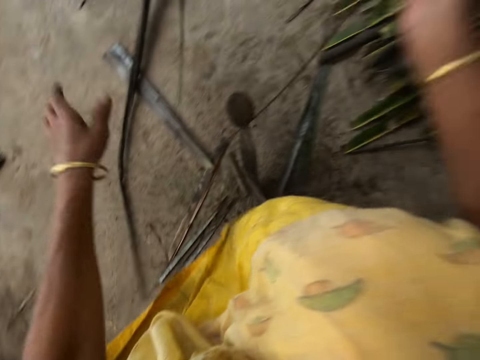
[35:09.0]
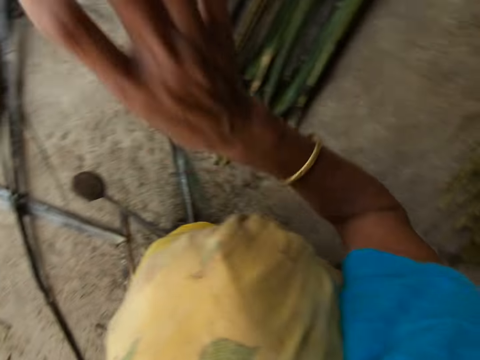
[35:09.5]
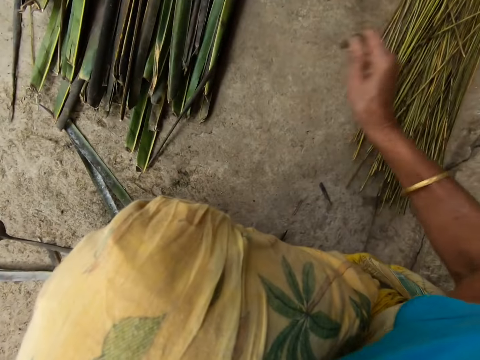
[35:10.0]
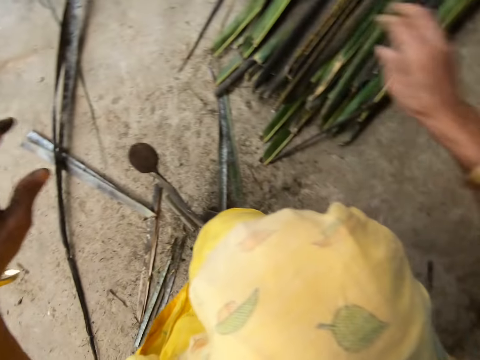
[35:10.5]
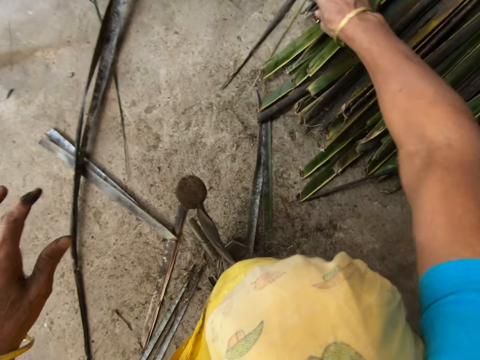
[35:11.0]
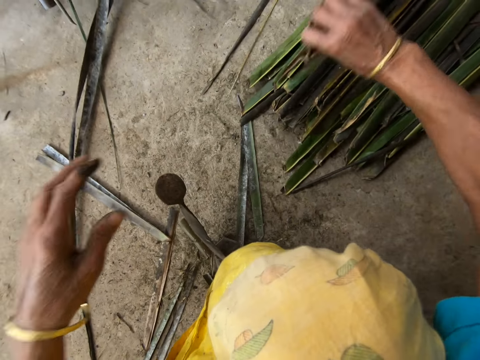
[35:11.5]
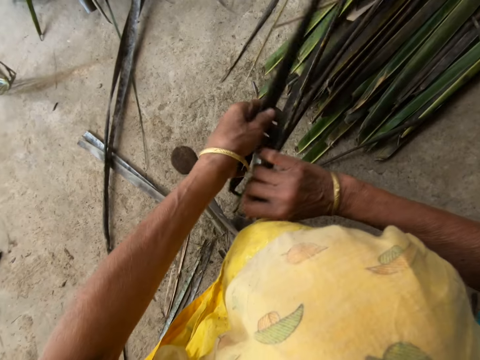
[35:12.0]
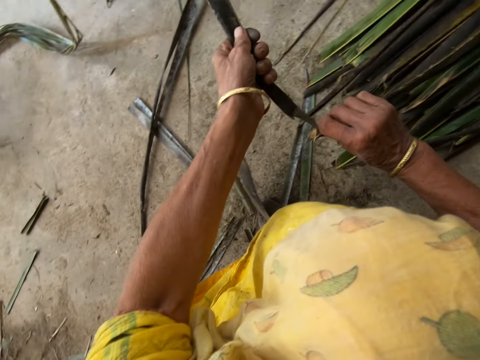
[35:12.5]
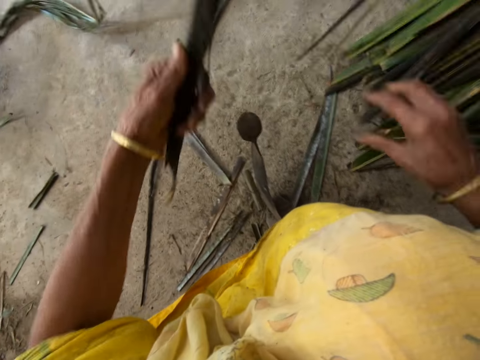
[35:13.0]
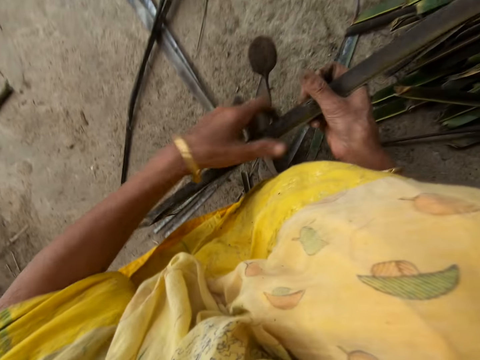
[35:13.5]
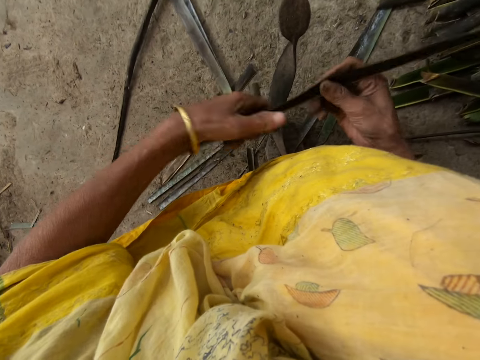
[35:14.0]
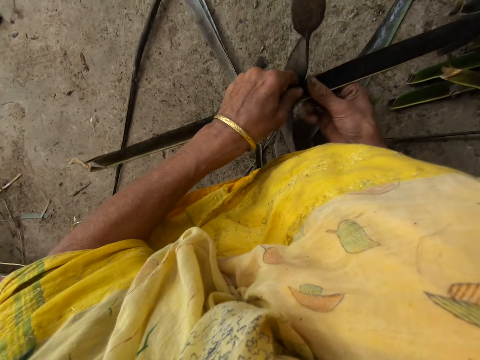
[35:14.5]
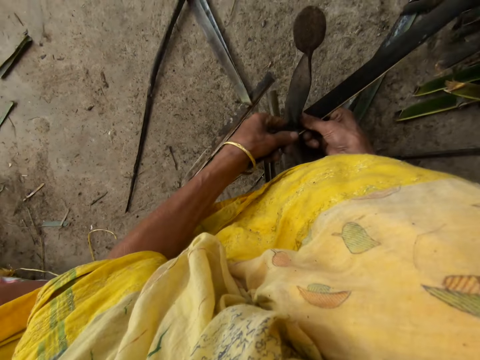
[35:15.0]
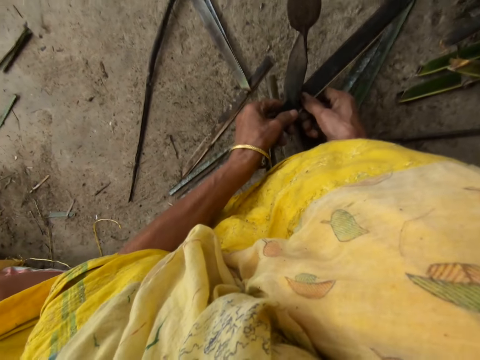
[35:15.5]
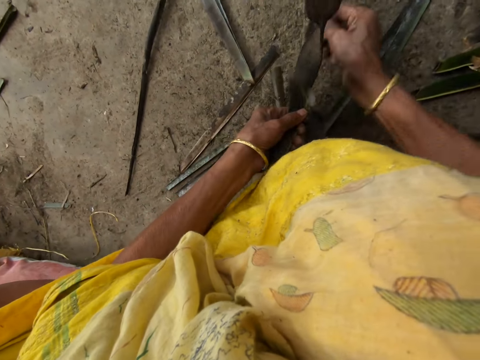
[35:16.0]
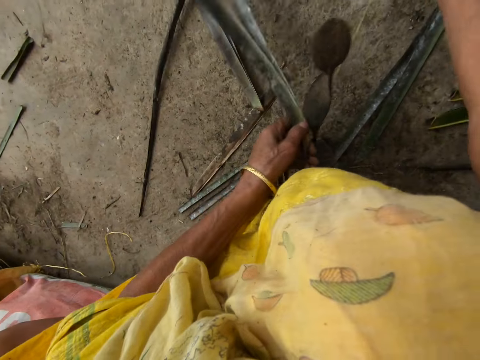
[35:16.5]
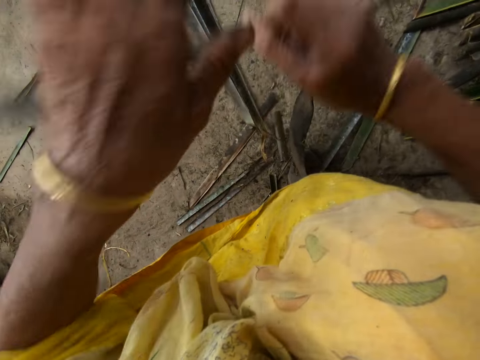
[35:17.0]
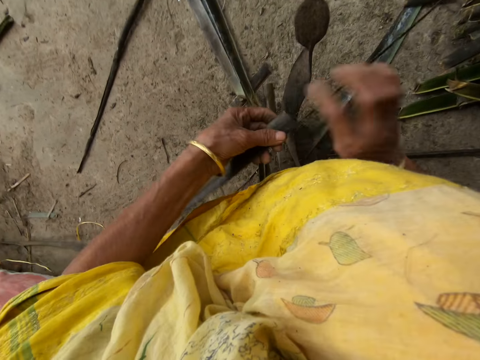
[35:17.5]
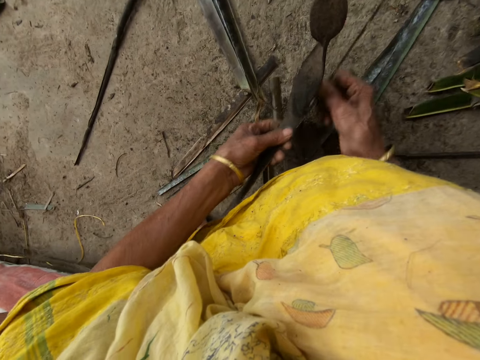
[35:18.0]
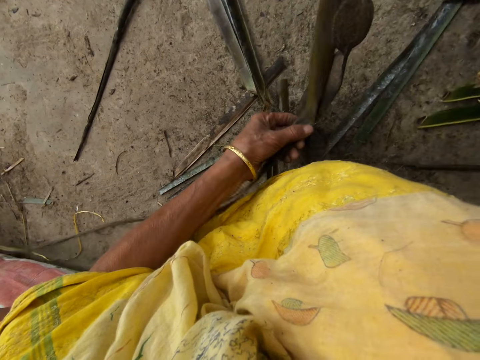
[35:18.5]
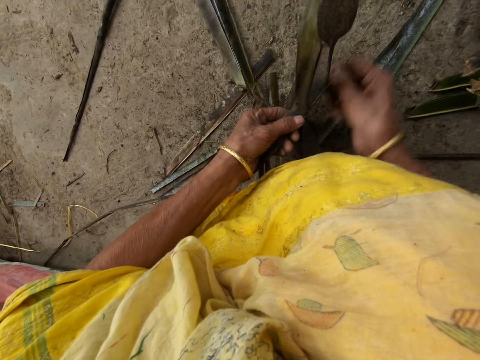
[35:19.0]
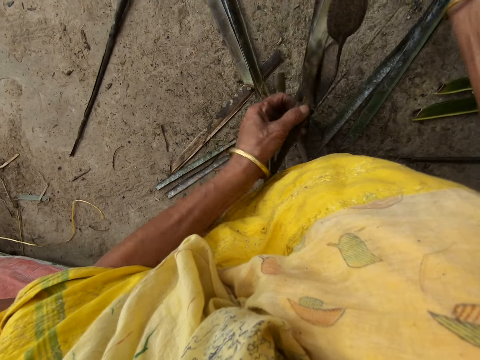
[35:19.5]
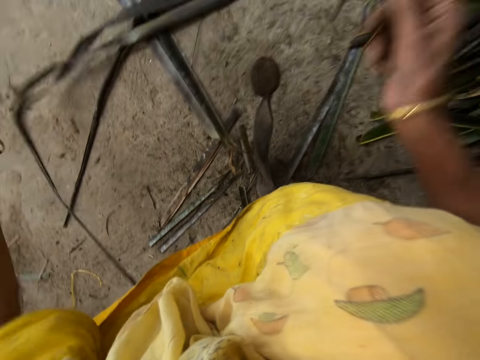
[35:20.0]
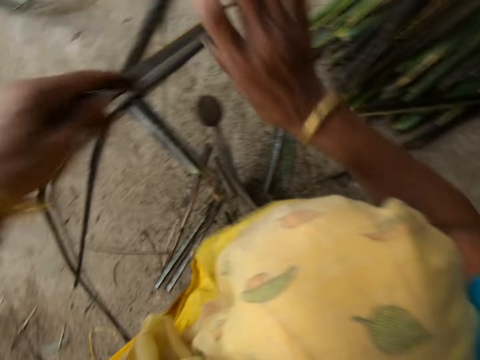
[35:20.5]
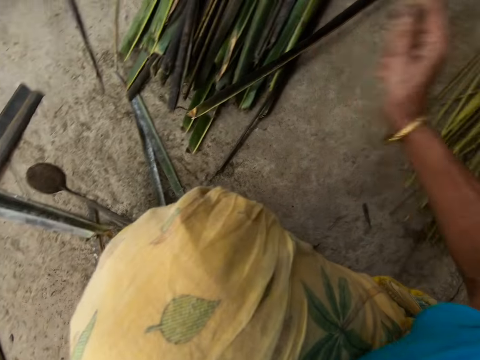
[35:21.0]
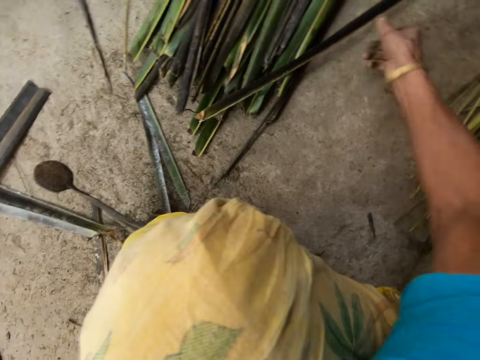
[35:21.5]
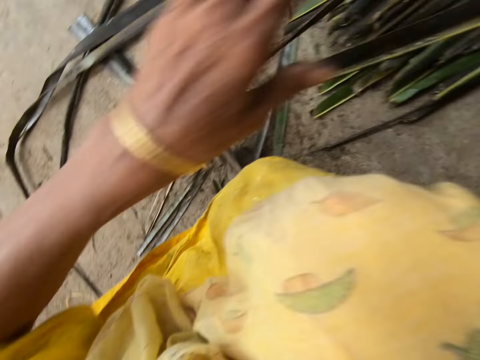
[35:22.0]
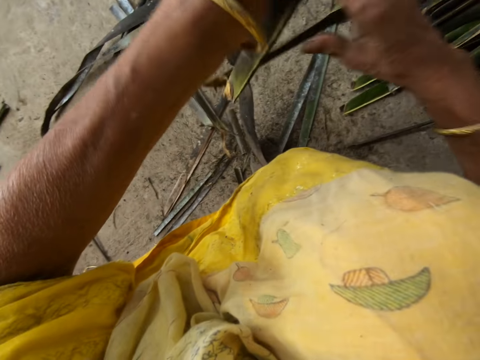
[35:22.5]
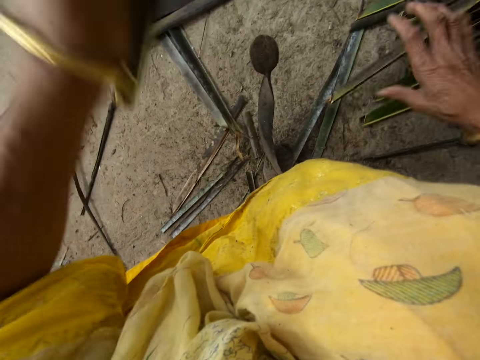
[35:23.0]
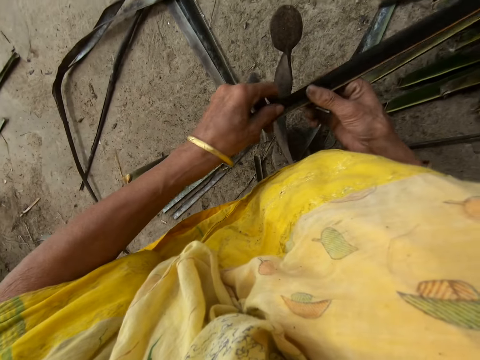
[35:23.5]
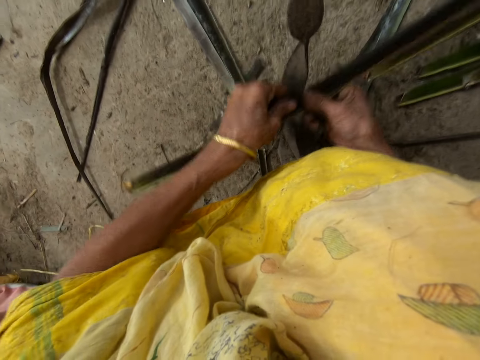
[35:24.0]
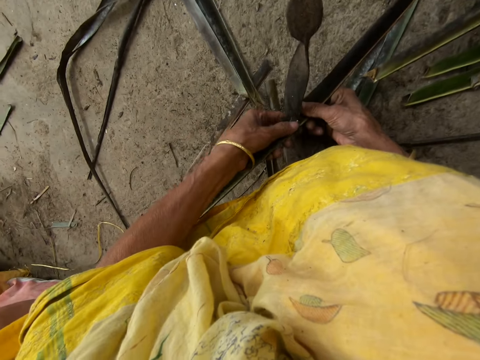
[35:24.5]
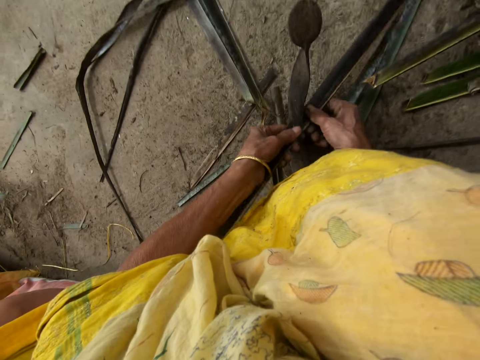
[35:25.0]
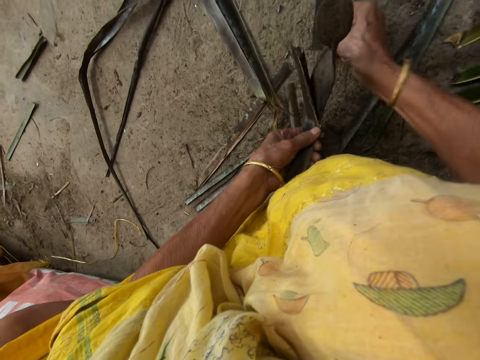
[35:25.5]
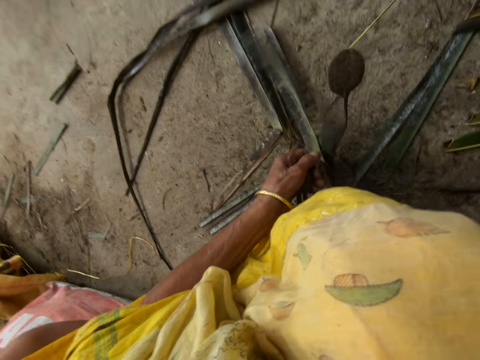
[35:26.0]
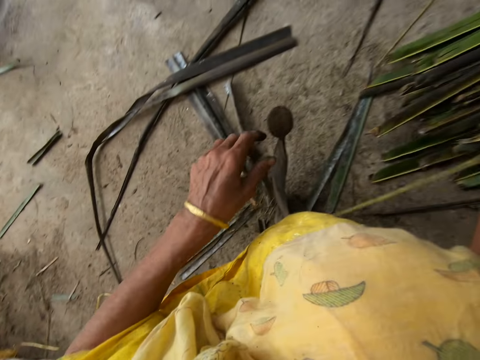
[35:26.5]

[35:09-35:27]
The camera wearer puts sisal on the left. She drops the stick on the floor with her right hand. She puts a small piece among others. She picks up a leaflet or sisal from the floor with her right hand. She pulls the sisal and pierces the sisal. She trims the leaflet from a stick with the sharp edge iron rod on the floor. She puts the sisal on the left. She drops the stick on the floor with her right hand. She puts a small piece among others. She picks up a leaflet from the floor with her right hand. She trims the leaflet from a stick with the sharp edge iron rod on the floor. She pierces the sisal.

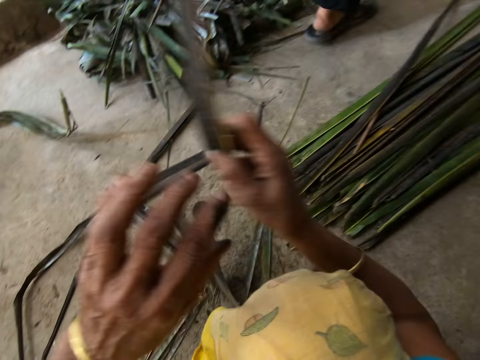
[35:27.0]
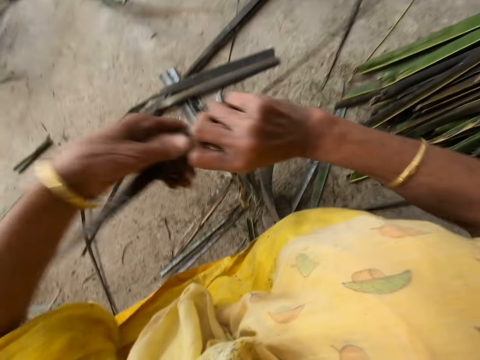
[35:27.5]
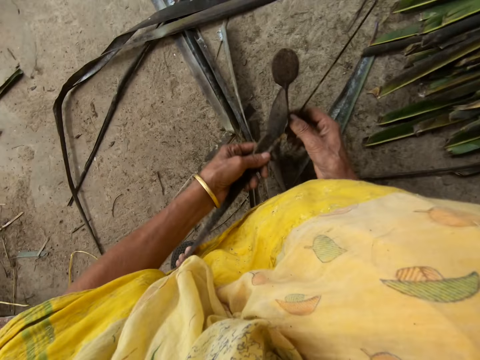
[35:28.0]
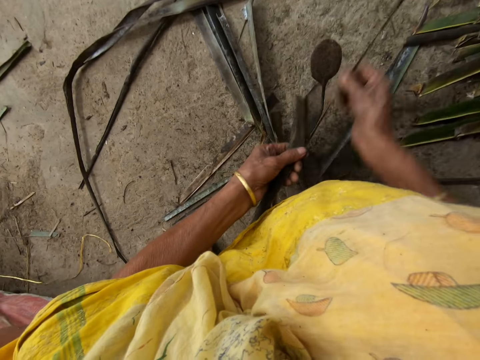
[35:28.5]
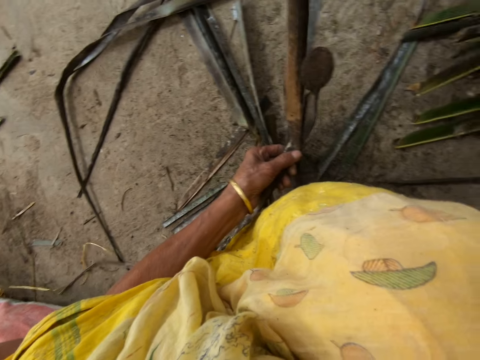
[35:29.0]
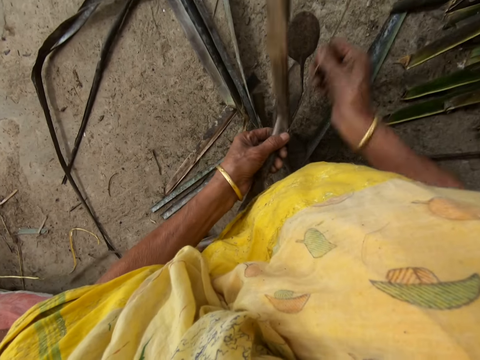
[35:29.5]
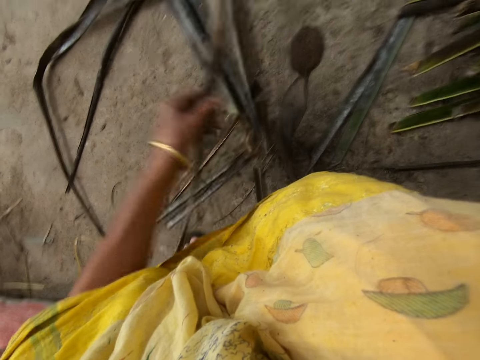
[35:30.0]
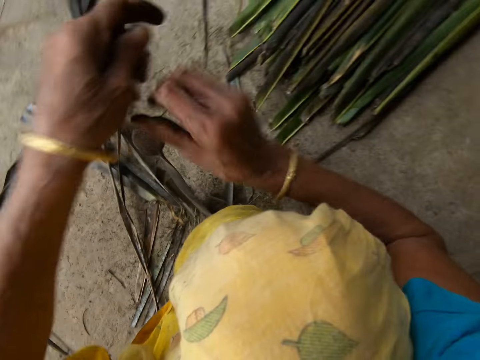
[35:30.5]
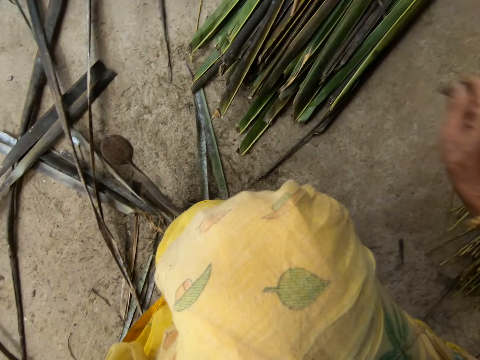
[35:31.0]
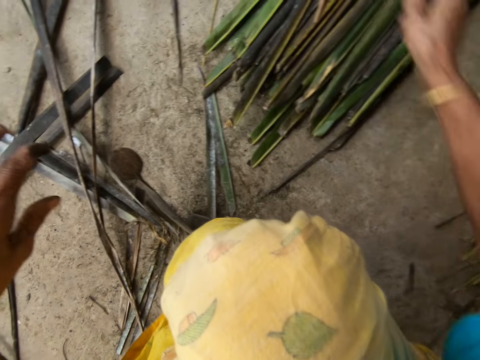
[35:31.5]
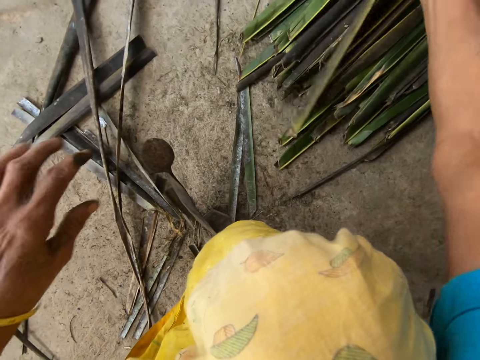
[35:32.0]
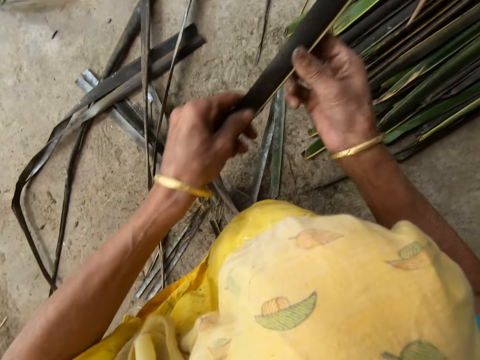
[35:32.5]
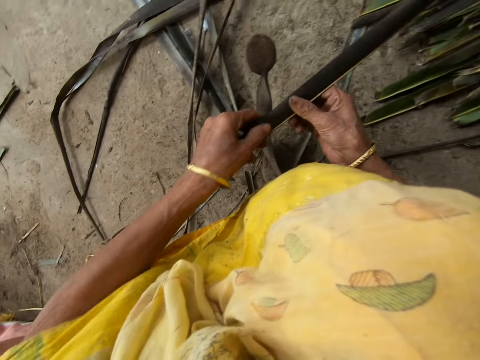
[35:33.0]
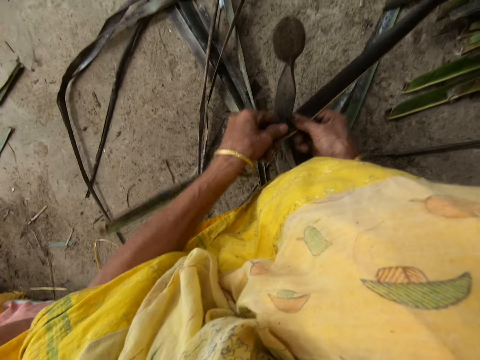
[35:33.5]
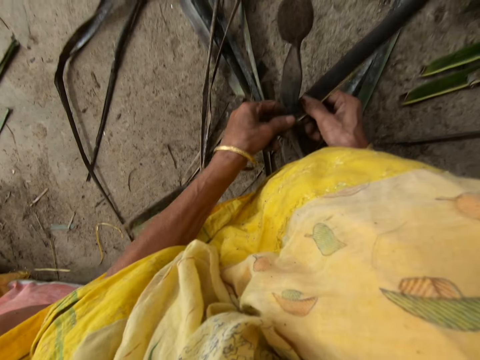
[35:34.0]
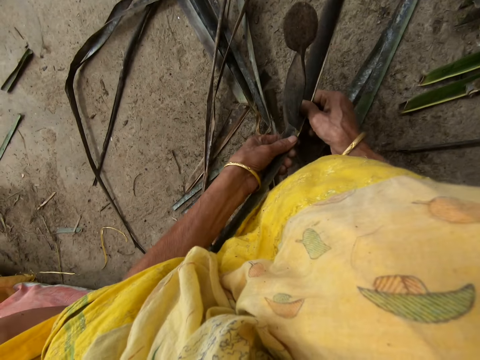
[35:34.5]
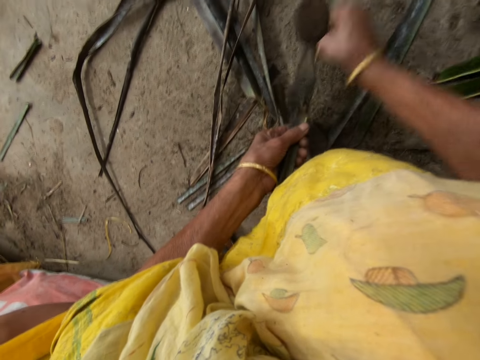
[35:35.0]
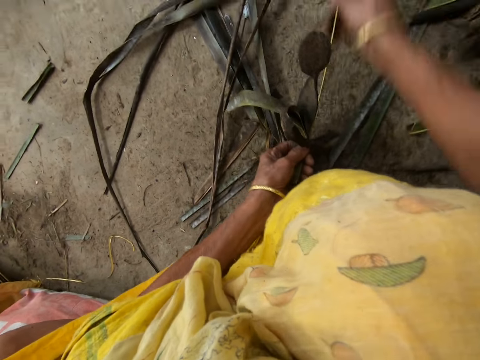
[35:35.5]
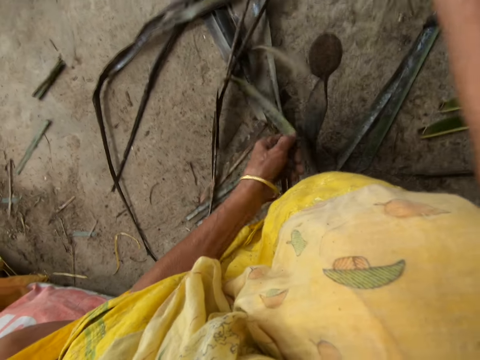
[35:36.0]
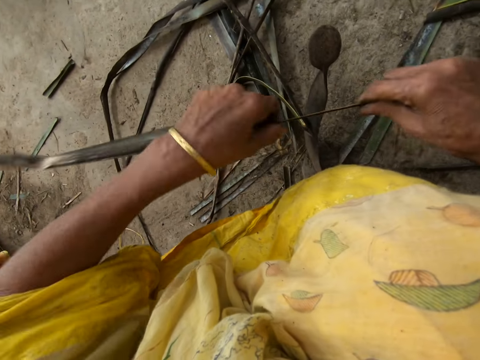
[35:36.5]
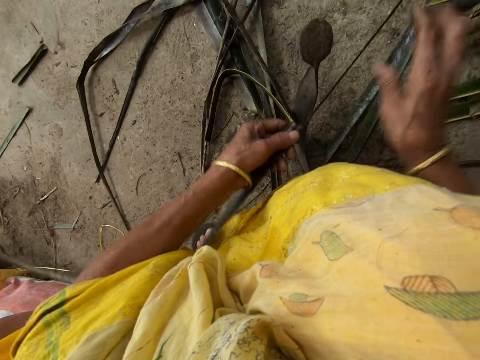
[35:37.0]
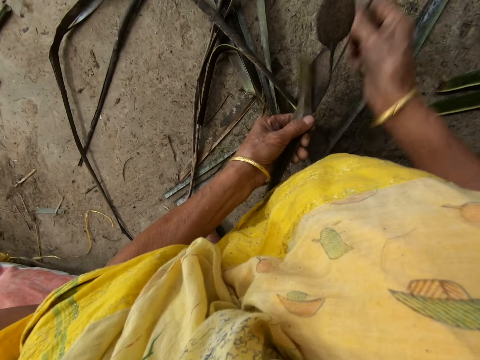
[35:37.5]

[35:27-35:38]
The camera wearer puts sisal on the left. She drops the stick on the floor with her right hand. She puts a small piece among others. She picks up a leaflet or sisal from the floor with her right hand. She pierces the sisal. She trims the leaflet from a stick with the sharp edge iron rod on the floor.
